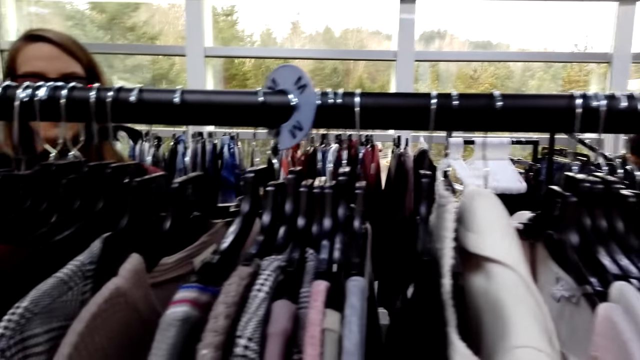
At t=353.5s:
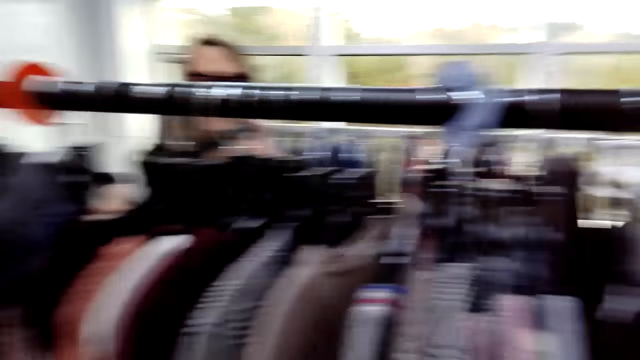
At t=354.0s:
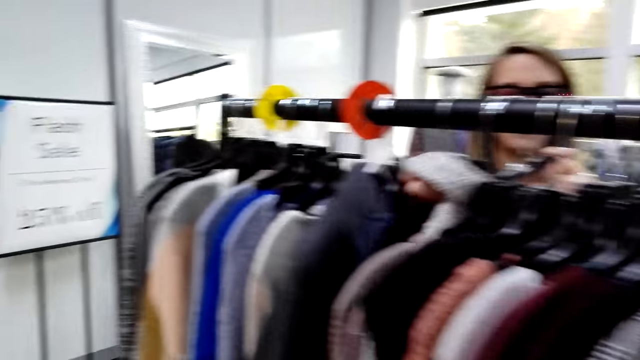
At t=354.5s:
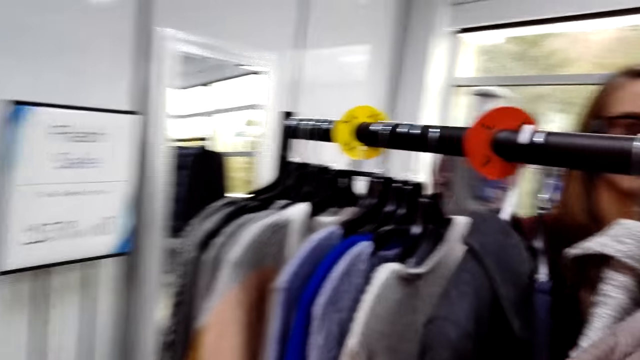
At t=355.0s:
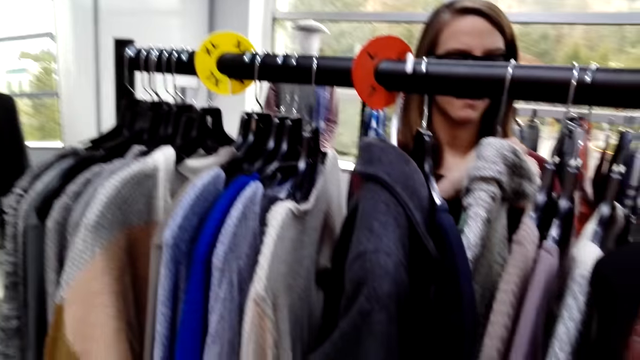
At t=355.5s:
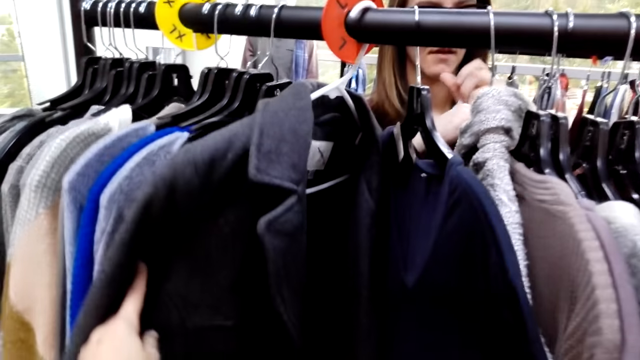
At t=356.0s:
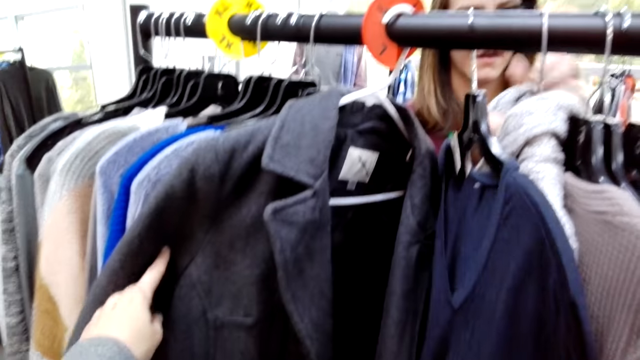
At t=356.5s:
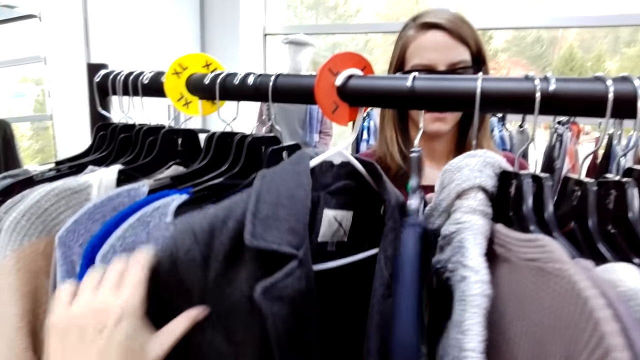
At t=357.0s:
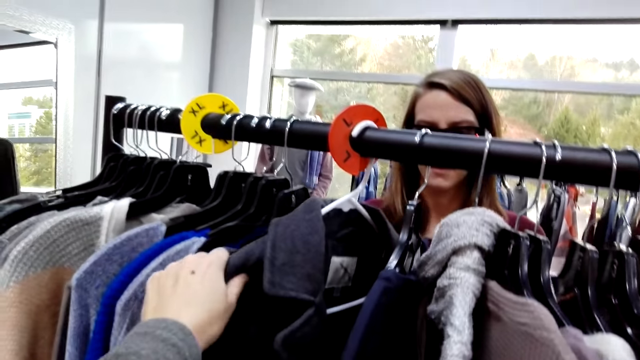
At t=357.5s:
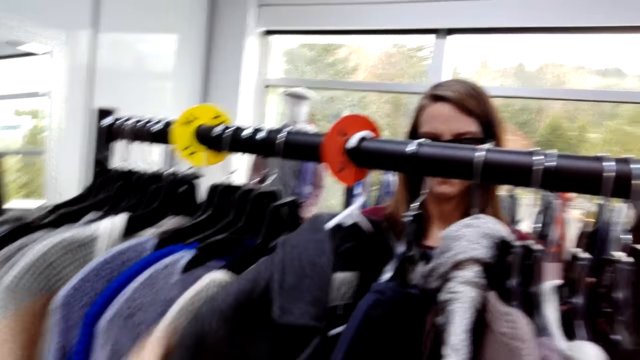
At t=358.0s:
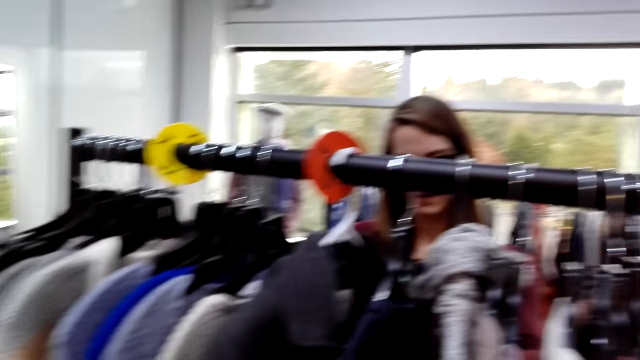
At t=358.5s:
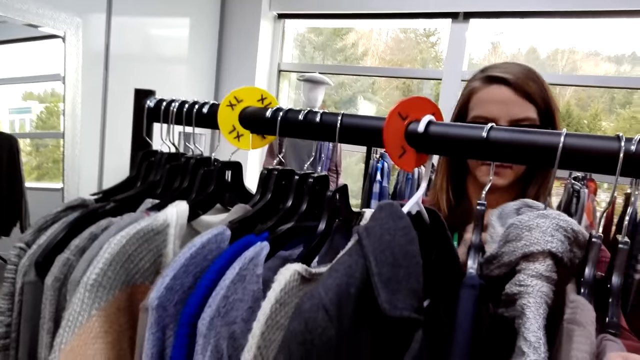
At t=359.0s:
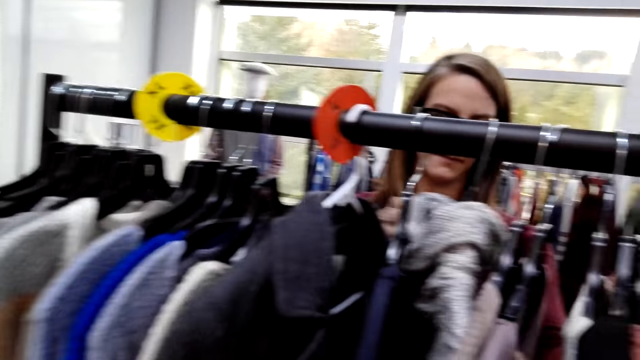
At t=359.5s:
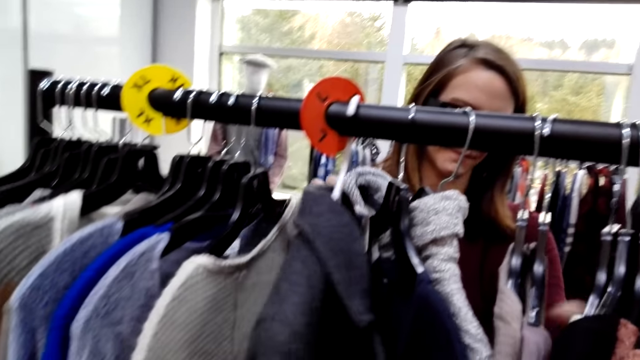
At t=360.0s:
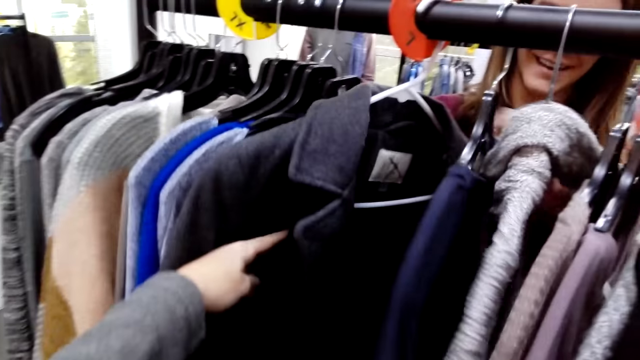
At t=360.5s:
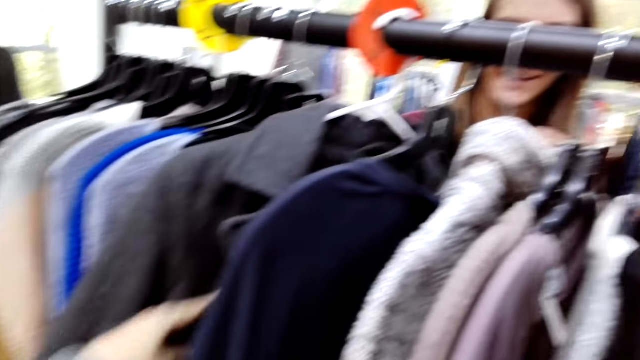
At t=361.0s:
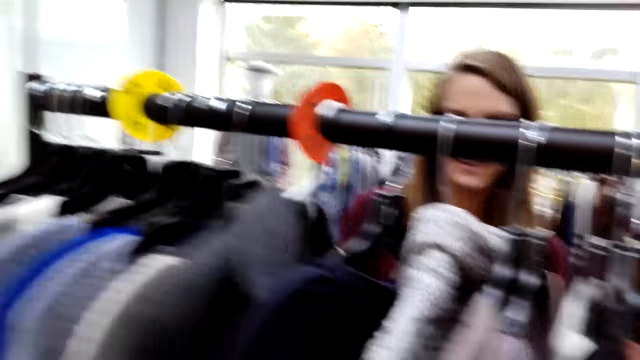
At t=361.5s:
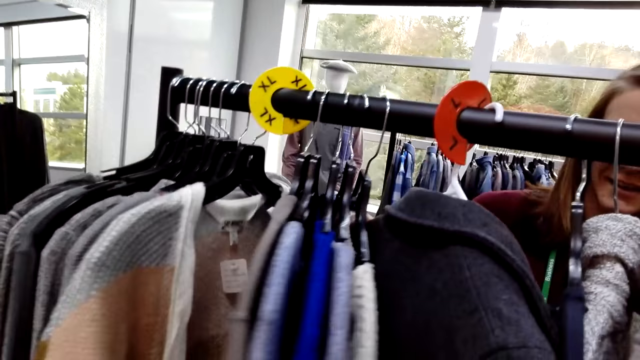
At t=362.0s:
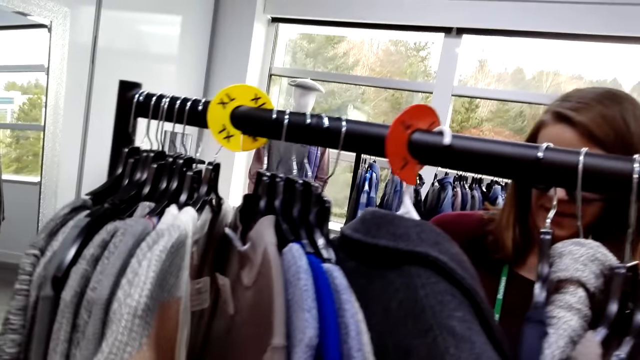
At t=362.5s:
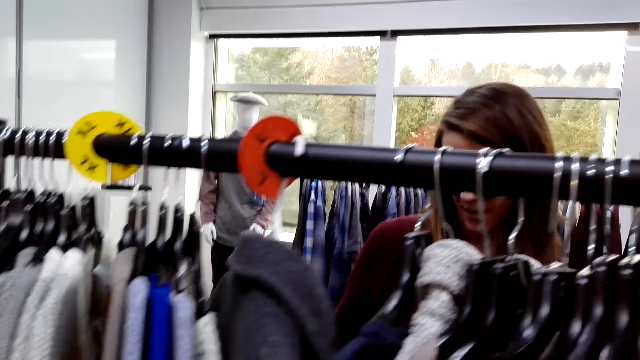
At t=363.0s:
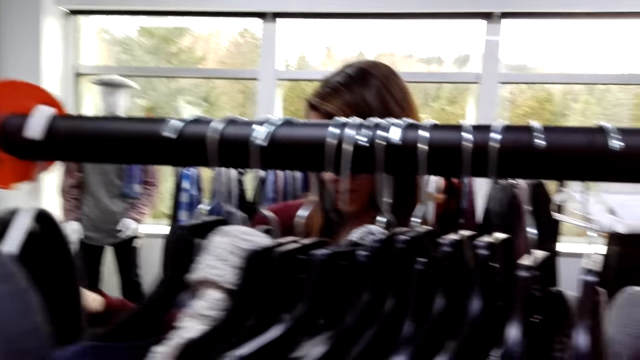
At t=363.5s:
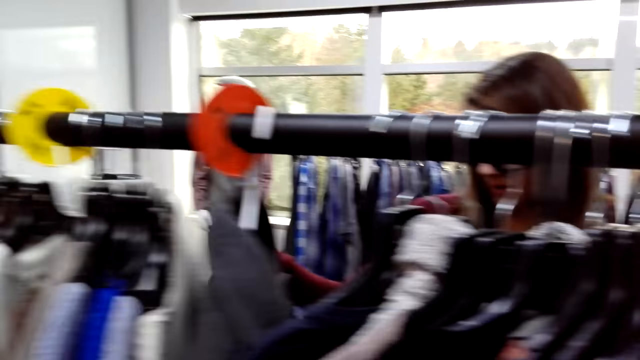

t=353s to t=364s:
The camera wearer moves beside the closet, touches the cloths and checks on the cloths. They speak to the woman. The woman converses to the camera wearer. The camera wearer touches the cloths. The woman speaks to the camera wearer. The camera wearer converses to the woman.

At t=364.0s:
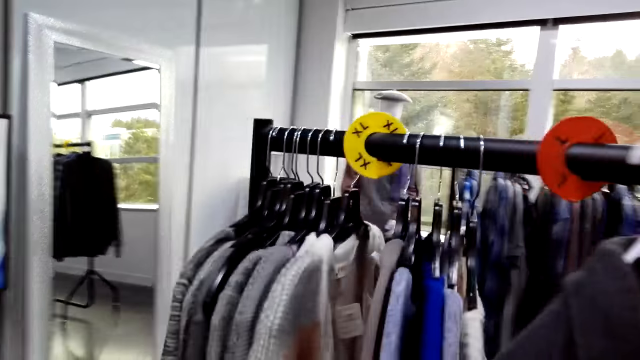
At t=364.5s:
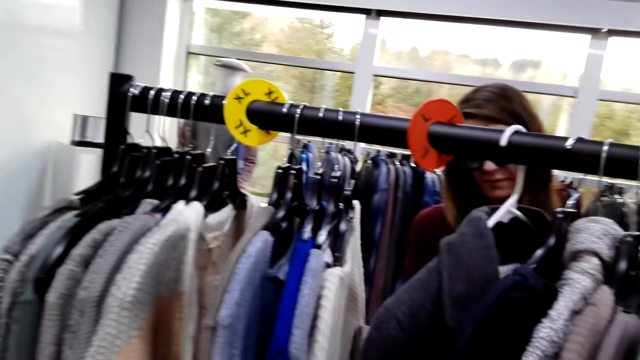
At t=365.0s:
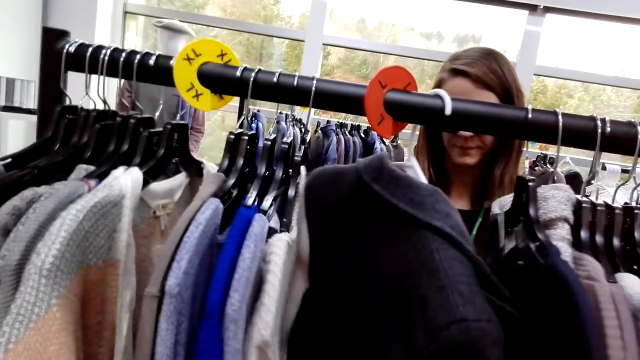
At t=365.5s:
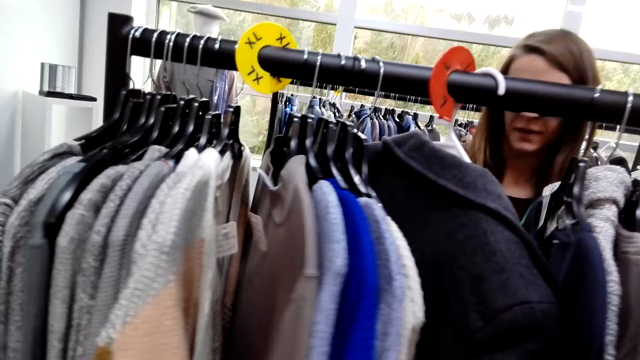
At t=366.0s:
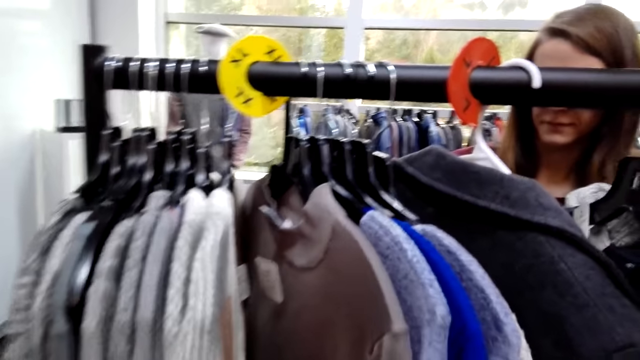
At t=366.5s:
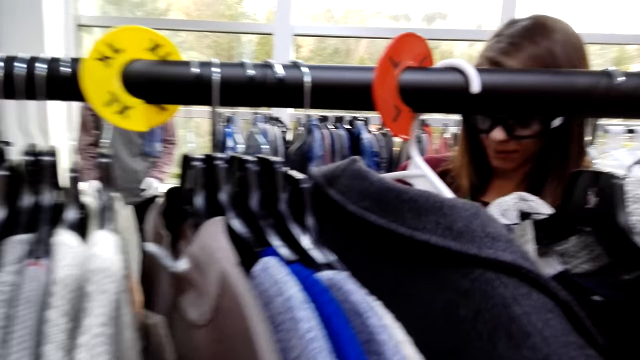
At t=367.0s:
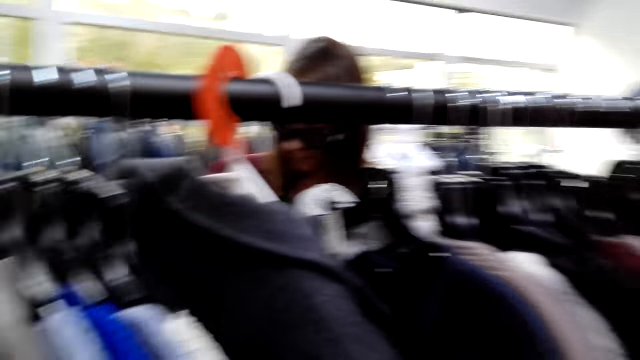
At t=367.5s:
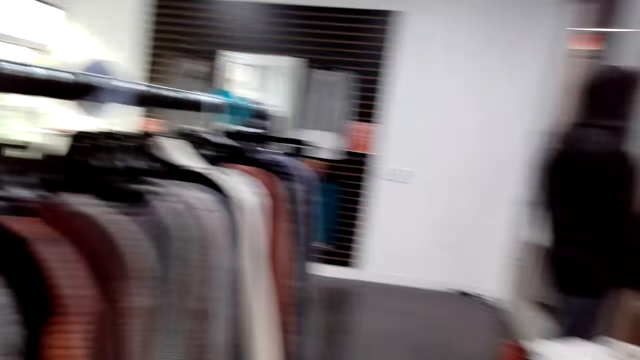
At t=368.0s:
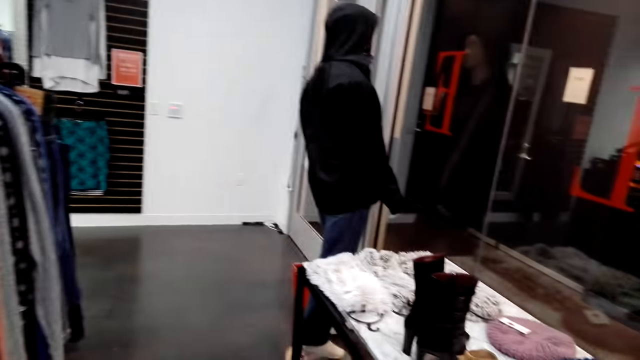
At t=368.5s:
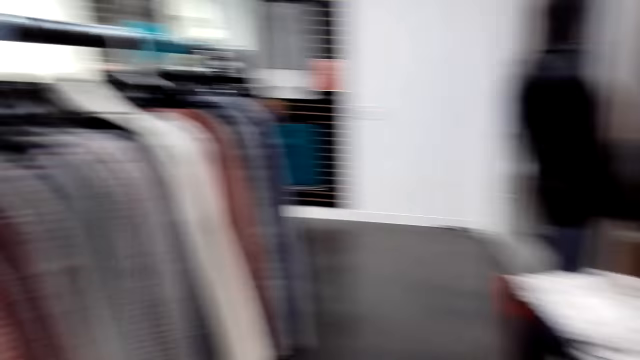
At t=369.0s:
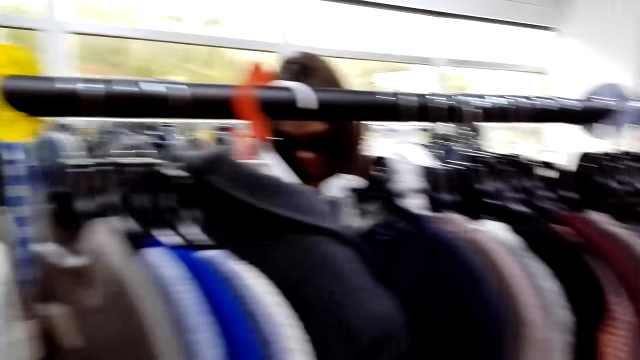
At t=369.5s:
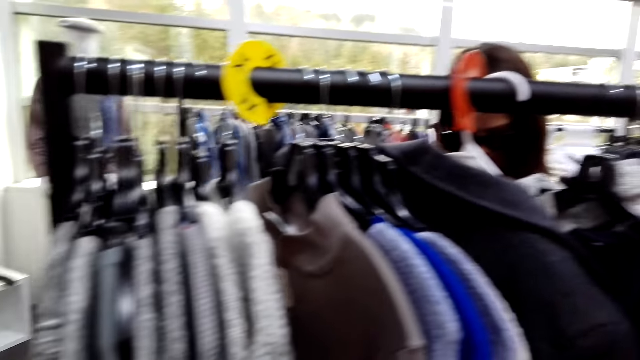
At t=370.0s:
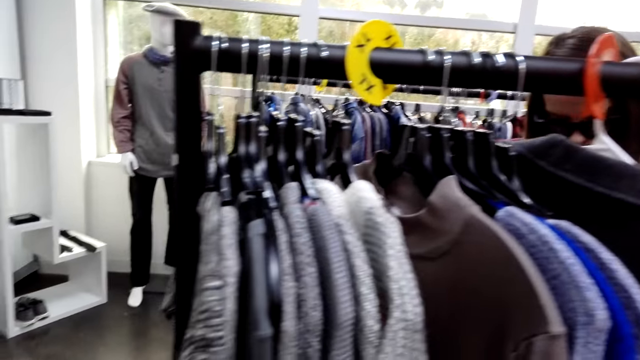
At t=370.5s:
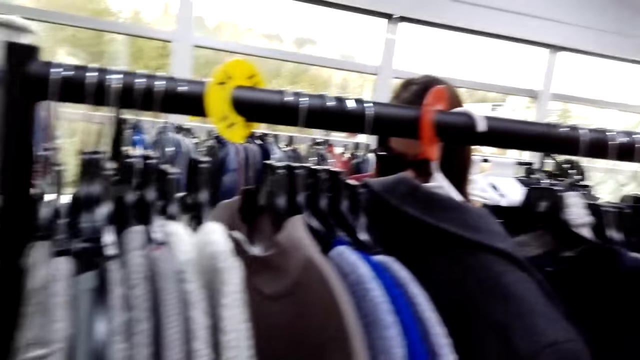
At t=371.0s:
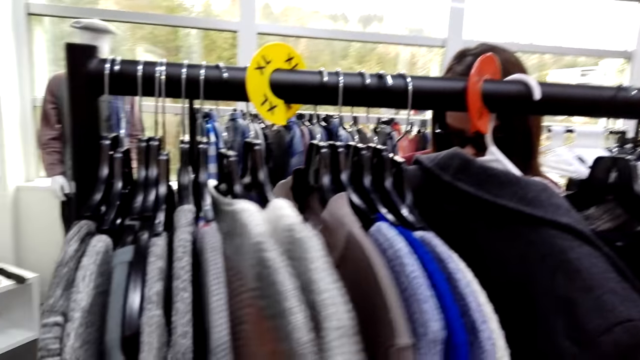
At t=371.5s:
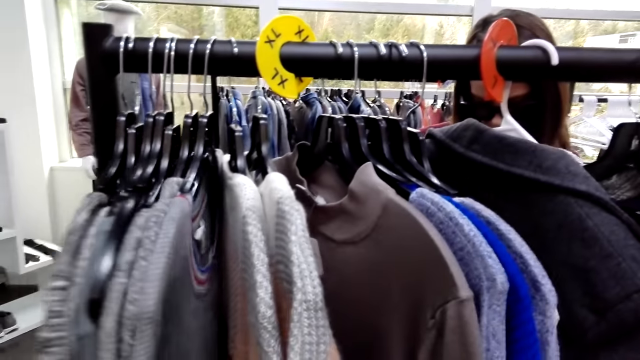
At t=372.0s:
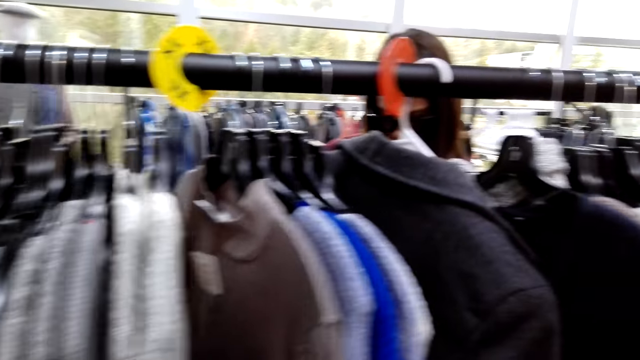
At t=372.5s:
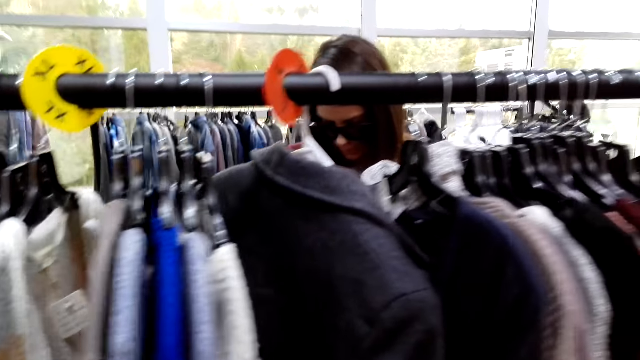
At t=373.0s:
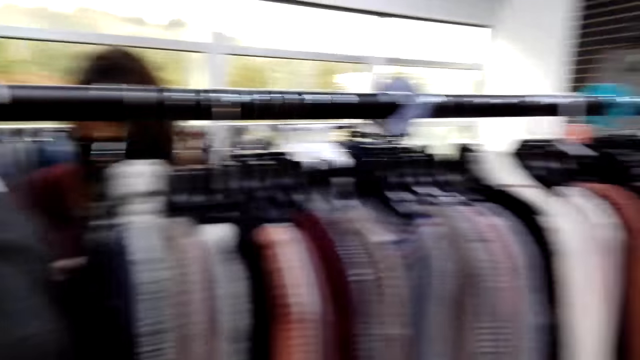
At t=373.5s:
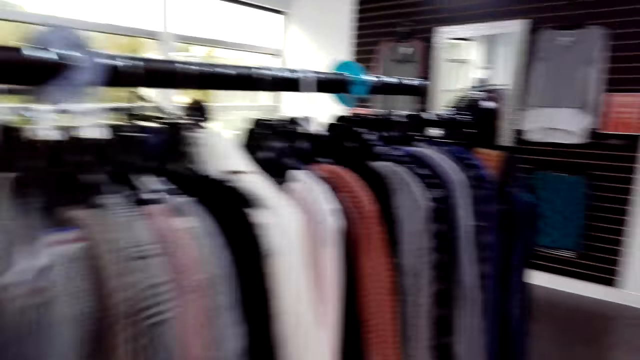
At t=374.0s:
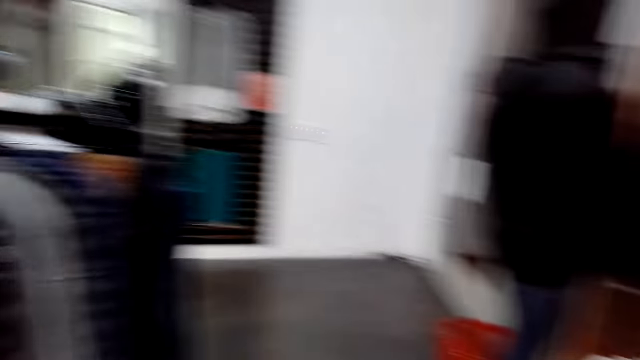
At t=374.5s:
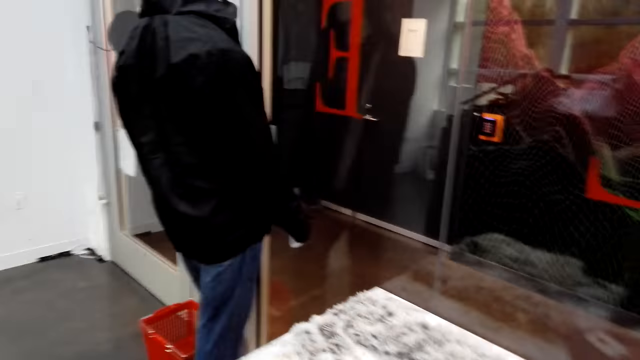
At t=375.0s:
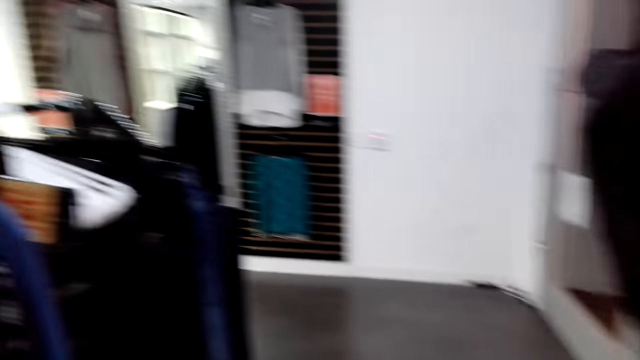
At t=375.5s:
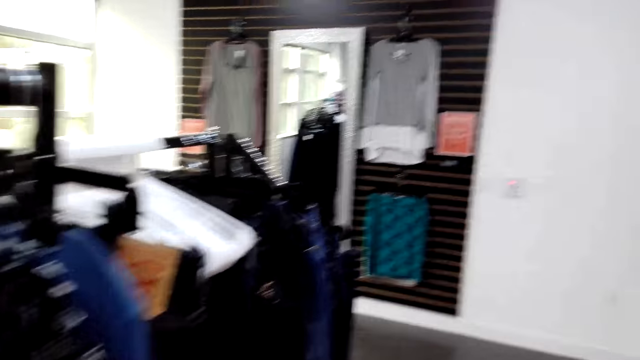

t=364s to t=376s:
The woman looks at the trench coat, touches the cloths and speaks to the camera wearer. The camera wearer looks around the clothes store, looks at the cloths, touches the cloths and moves the clothes on the rack stock. They walk in the clothes store.
